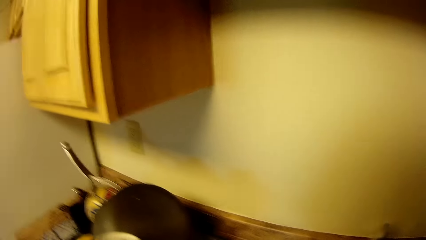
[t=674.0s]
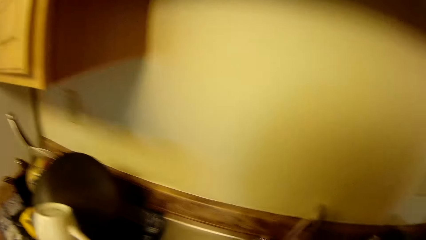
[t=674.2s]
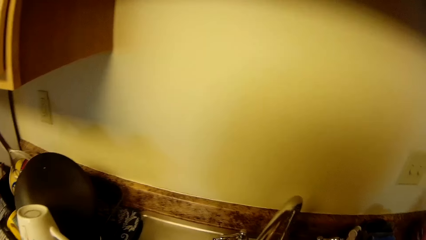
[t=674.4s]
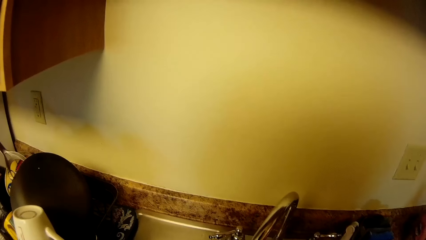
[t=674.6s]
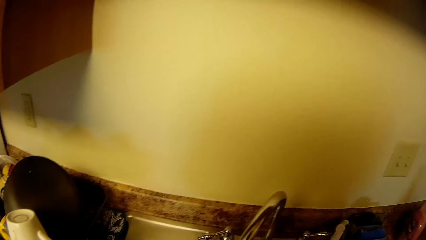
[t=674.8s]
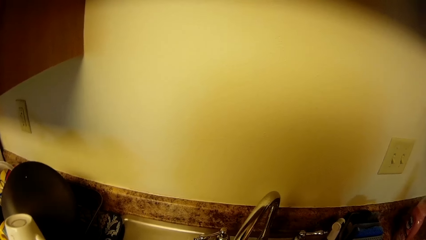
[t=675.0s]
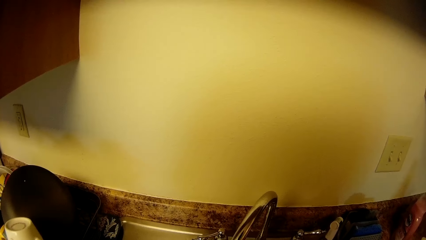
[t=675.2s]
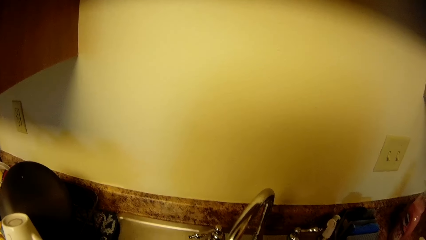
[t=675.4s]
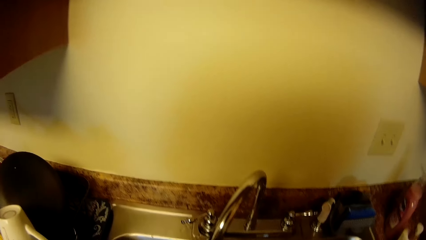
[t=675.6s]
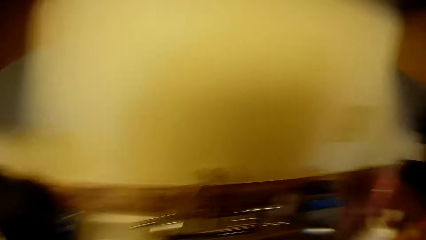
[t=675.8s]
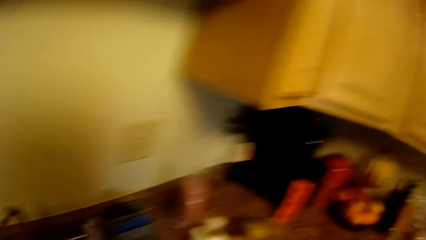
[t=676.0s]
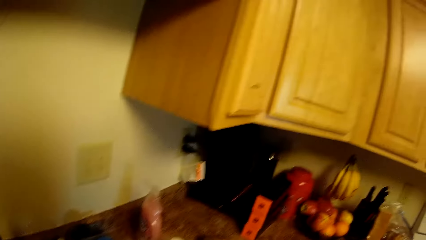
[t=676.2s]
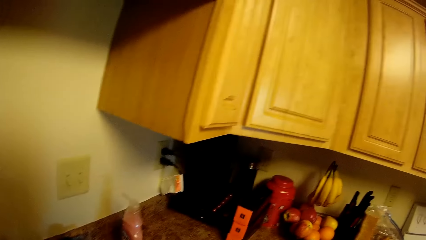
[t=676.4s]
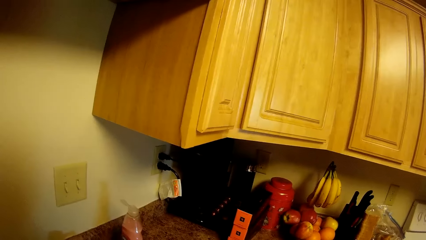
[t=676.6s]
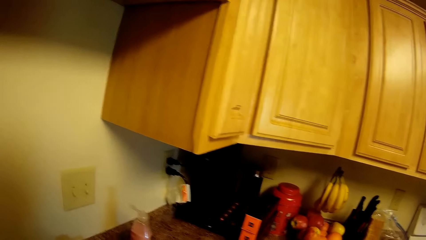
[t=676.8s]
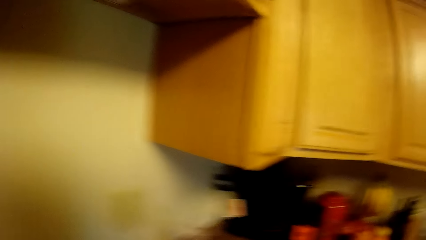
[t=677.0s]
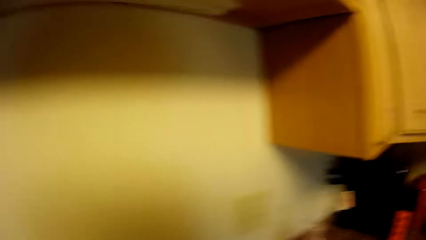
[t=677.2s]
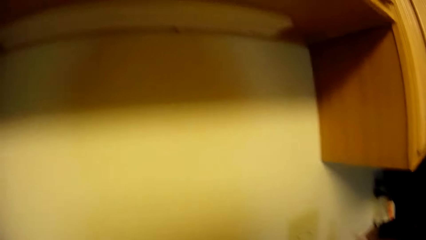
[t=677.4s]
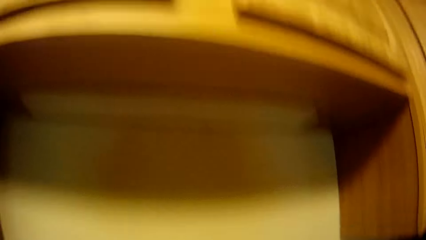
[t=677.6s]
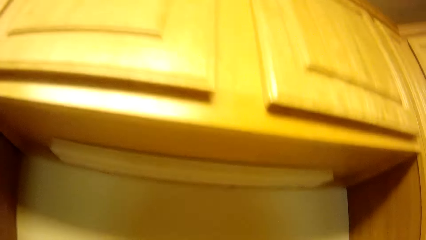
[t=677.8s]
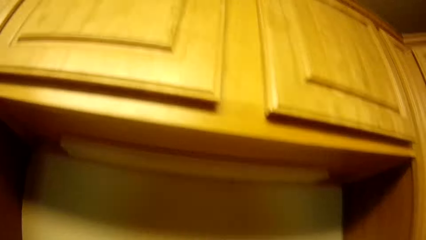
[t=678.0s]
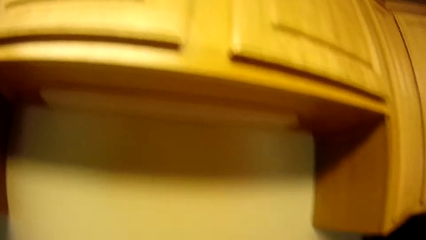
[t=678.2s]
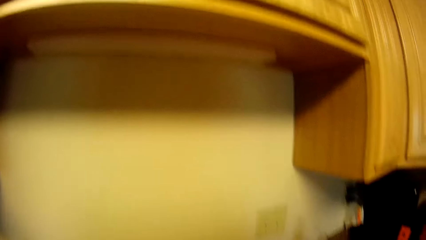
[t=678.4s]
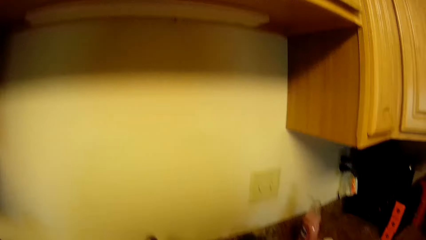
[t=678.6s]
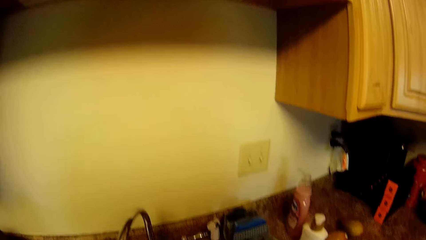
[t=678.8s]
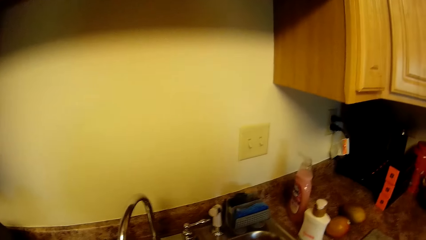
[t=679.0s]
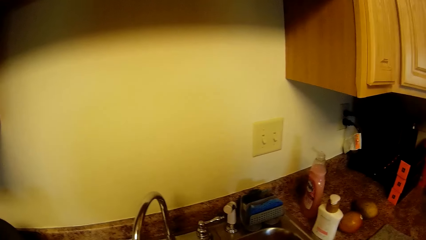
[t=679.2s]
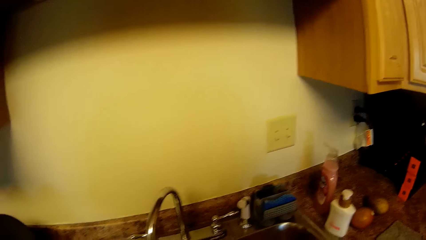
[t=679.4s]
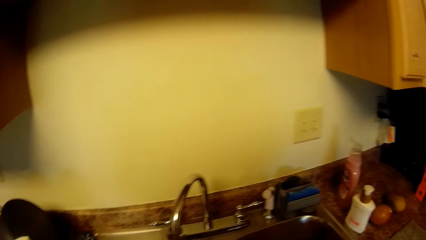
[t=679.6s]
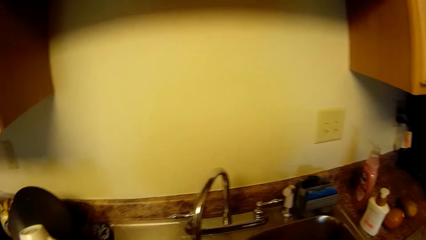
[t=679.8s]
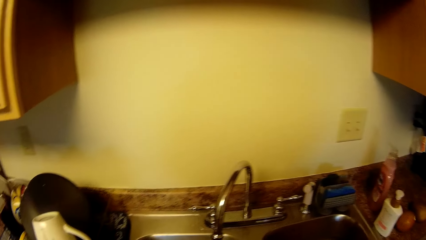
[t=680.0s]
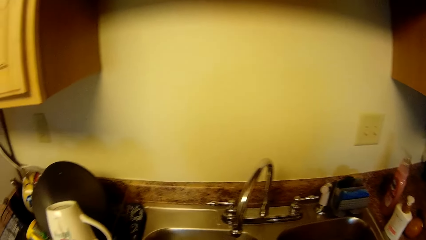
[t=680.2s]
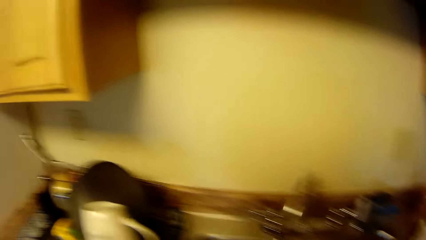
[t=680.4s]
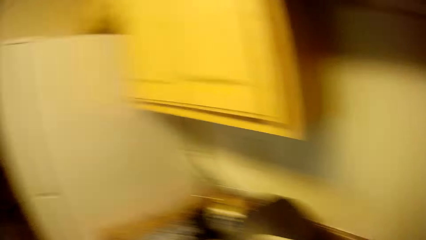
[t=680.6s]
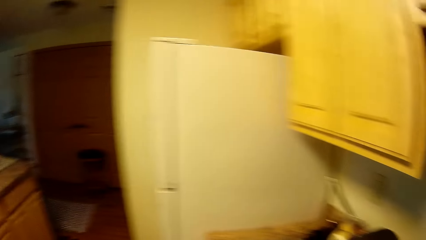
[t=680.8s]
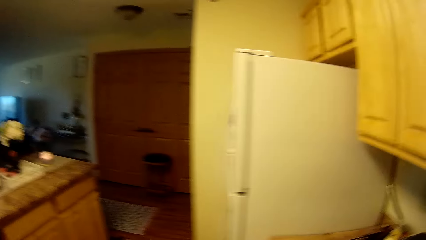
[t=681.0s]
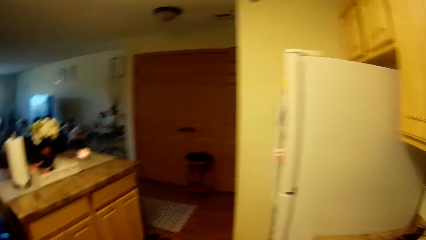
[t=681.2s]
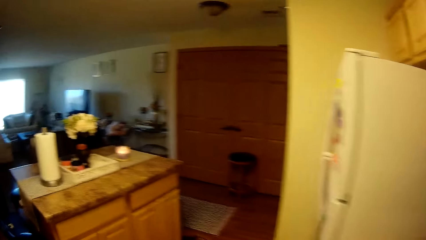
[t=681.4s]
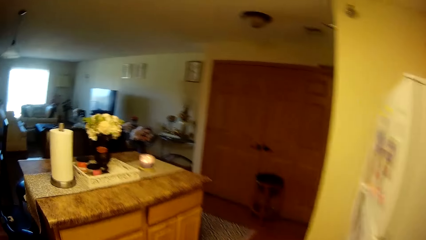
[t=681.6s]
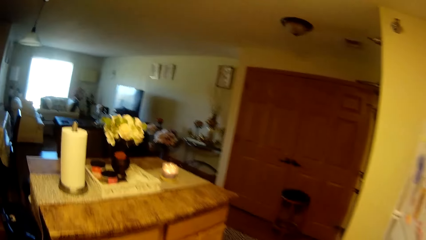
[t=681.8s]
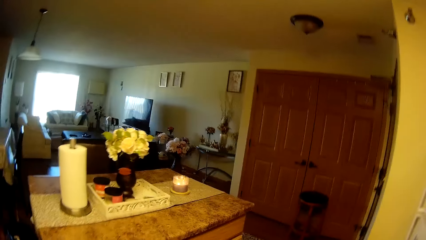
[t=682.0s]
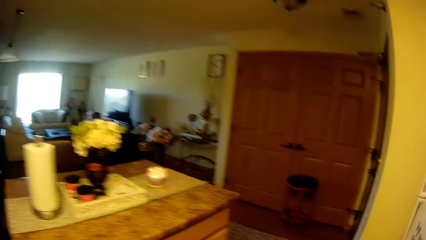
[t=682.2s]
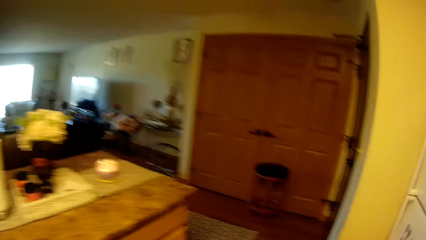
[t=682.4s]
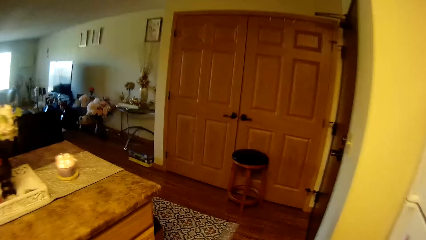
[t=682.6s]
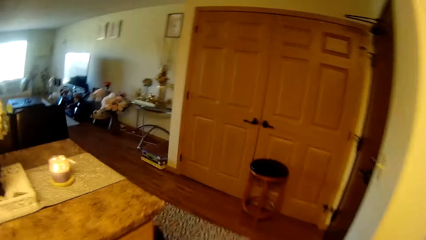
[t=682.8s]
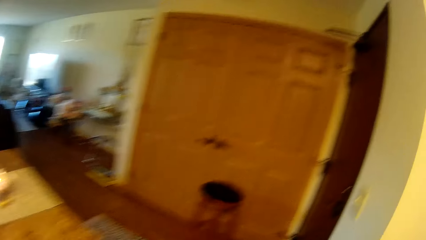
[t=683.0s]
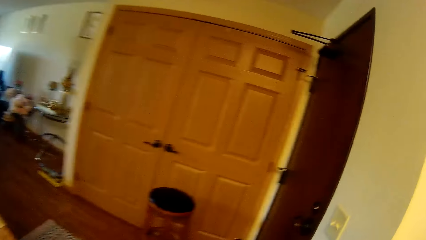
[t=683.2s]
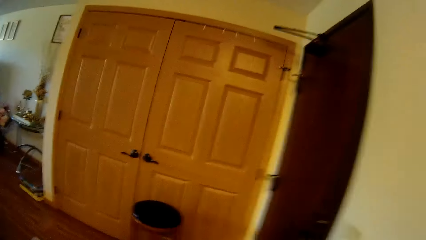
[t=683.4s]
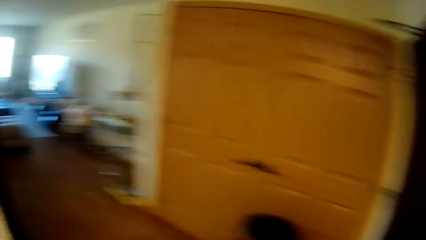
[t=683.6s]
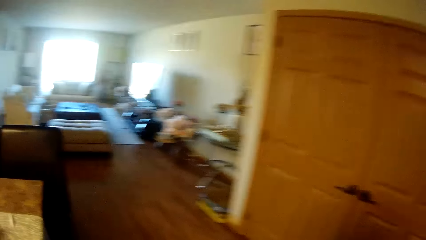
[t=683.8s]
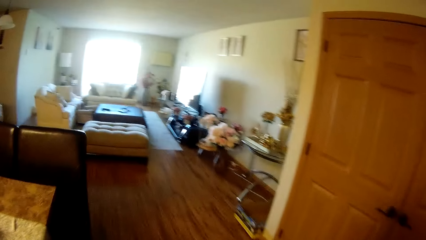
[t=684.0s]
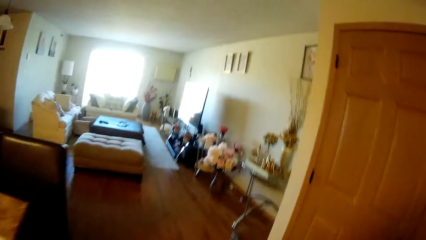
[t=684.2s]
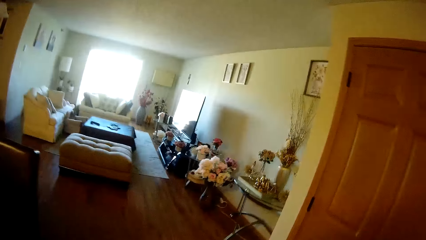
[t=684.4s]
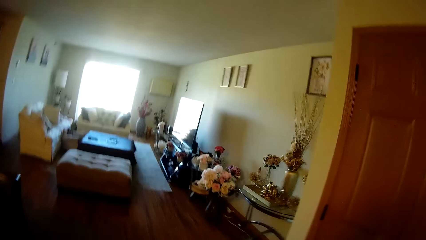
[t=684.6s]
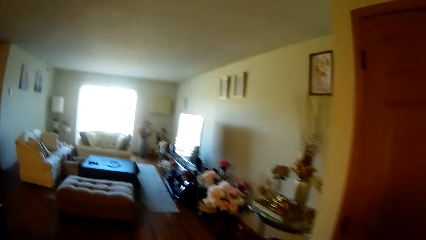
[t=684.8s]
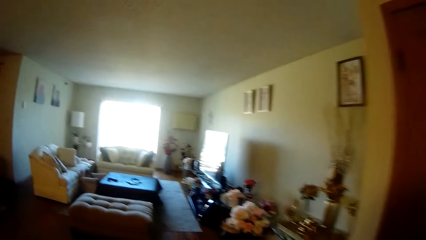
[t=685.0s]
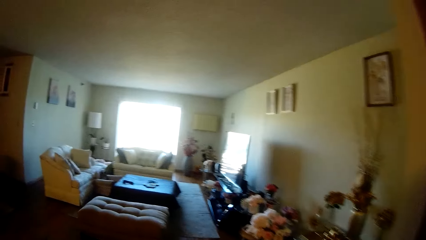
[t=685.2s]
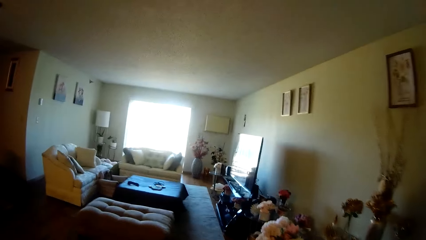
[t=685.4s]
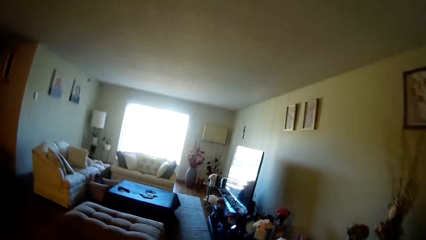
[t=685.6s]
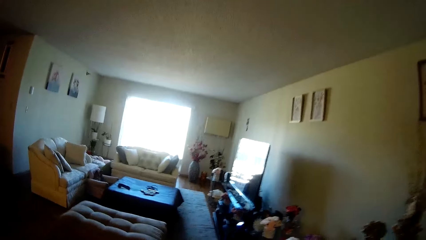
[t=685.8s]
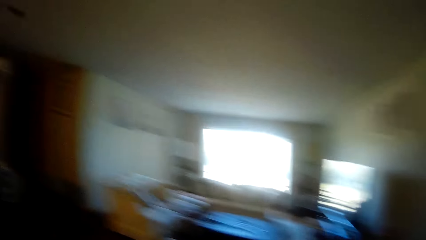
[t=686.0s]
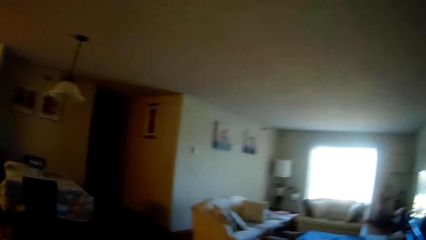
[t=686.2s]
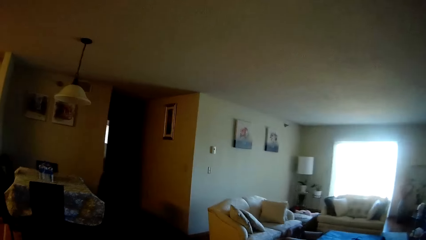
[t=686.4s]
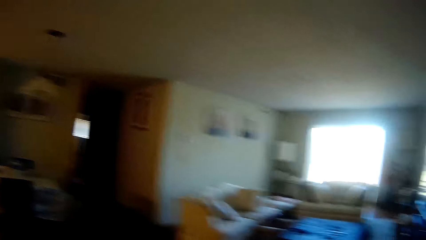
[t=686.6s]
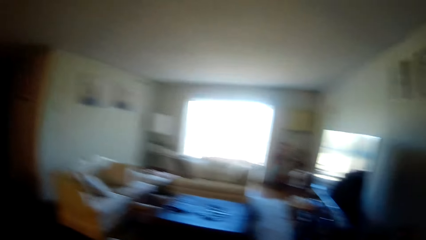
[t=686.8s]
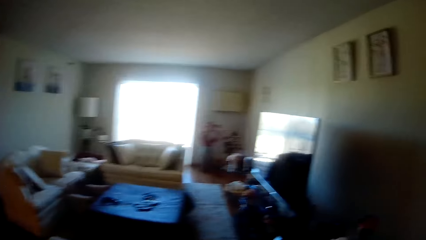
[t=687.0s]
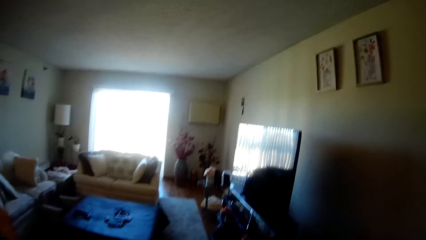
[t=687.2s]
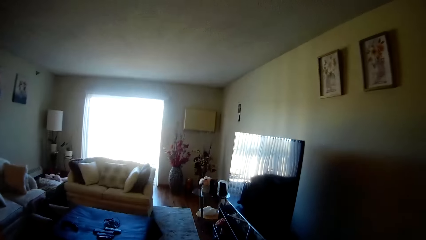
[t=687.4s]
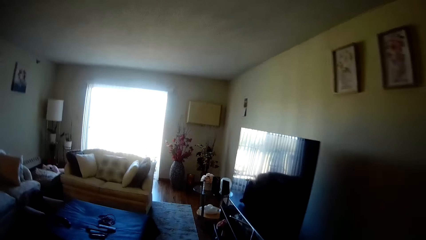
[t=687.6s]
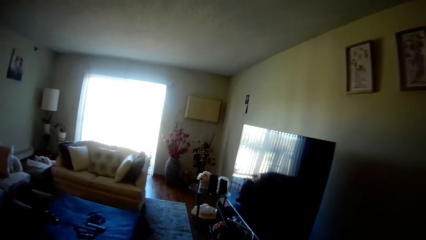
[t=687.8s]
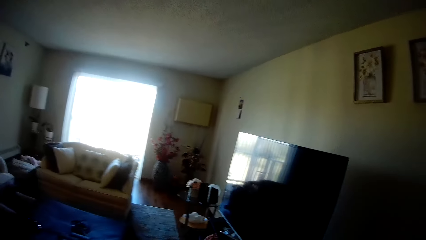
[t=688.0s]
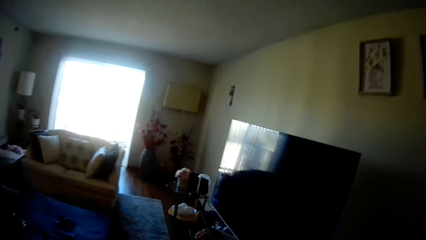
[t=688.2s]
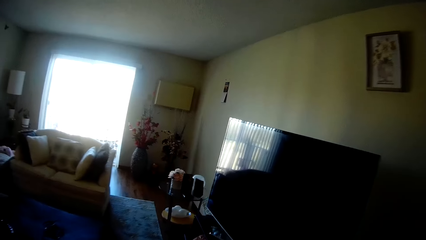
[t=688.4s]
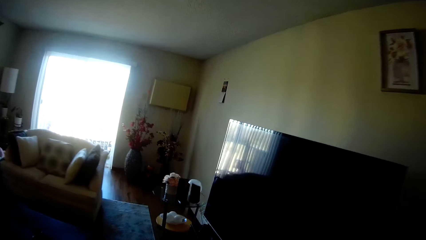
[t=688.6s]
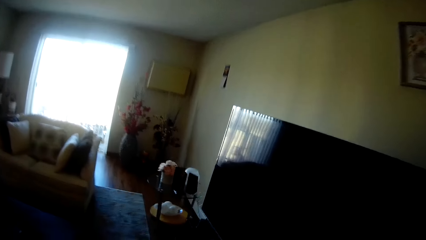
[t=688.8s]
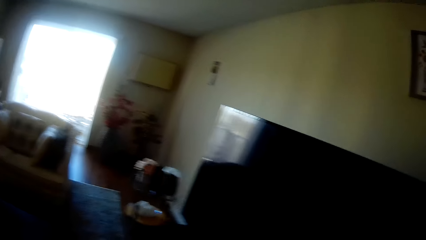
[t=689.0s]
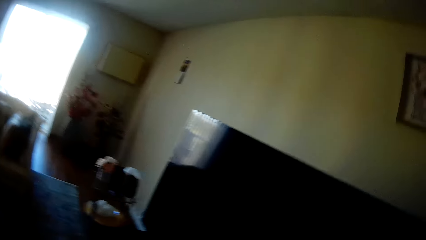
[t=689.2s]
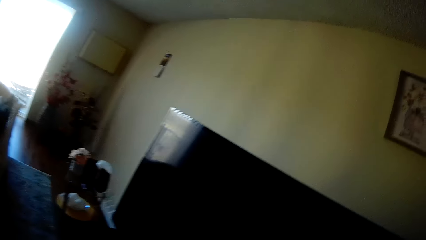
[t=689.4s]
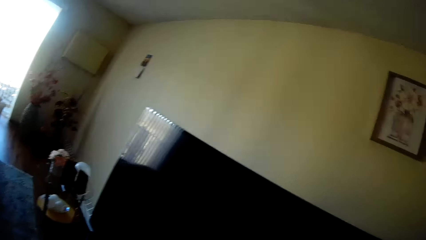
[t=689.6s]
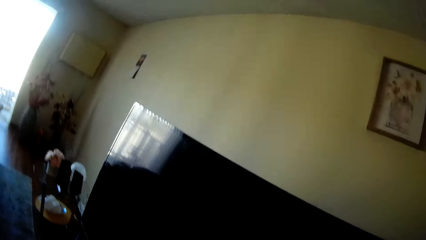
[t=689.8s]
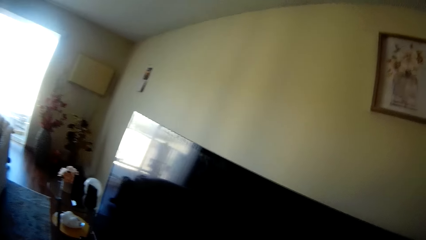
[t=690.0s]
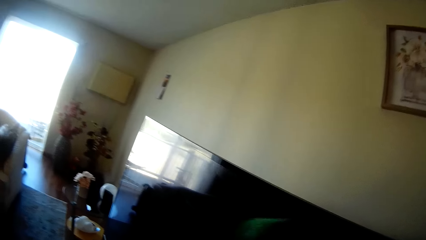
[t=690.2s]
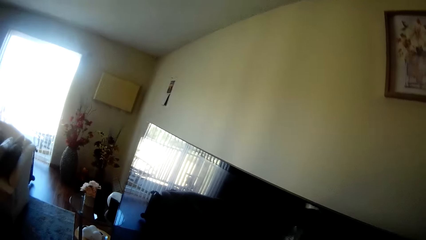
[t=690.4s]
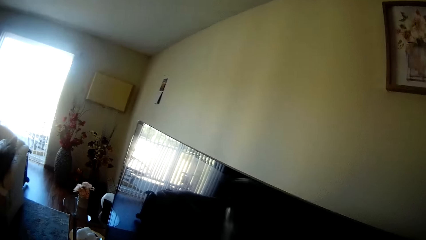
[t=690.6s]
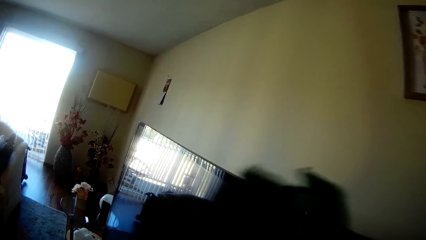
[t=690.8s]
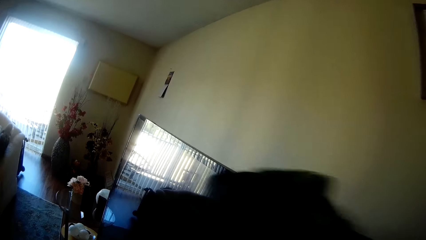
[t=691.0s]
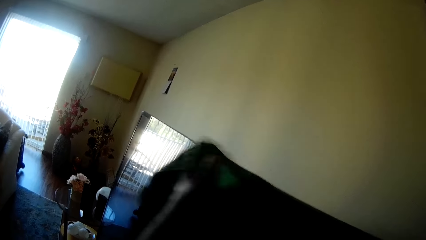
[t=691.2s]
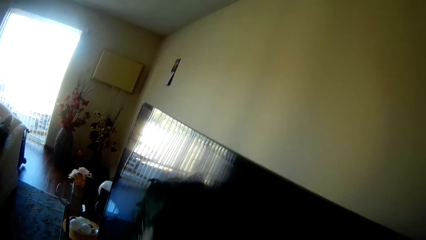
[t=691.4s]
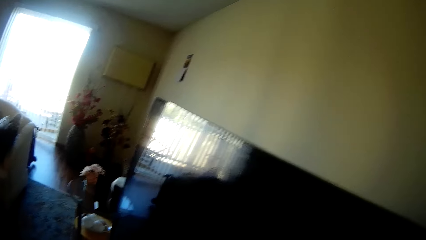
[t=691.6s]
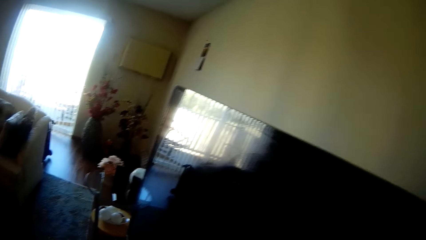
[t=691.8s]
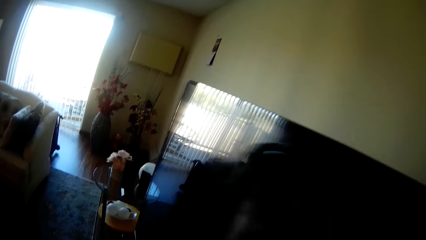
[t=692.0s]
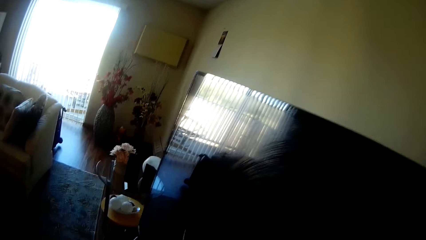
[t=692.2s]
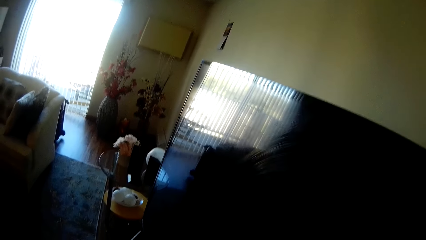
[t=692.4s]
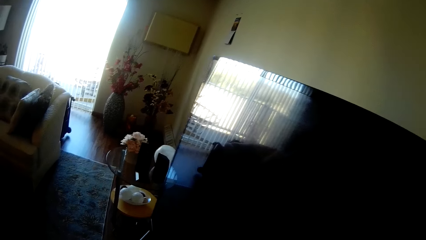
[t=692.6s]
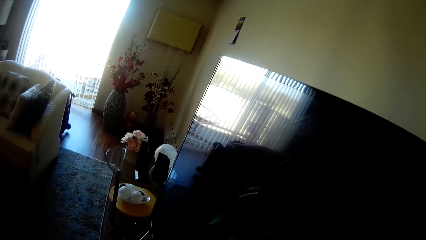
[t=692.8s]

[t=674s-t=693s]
The camera wearer looks around and rinses the kitchen towel. She turns off the faucet with her left hand. She walks. She walks again and looks around. She cleans a television with a napkin in her right hand.
